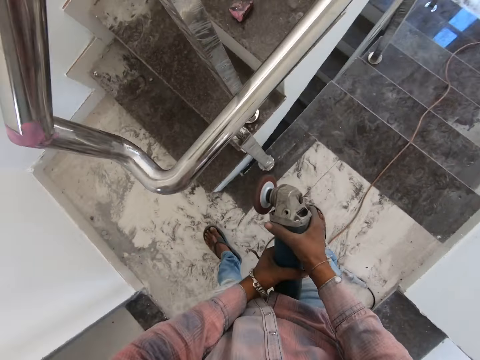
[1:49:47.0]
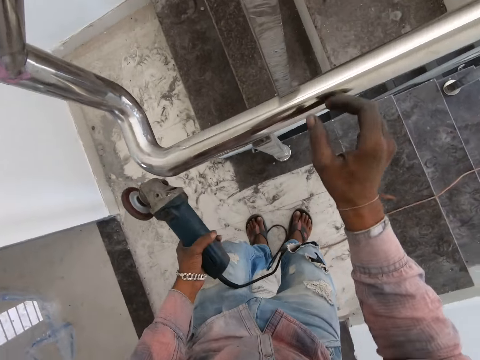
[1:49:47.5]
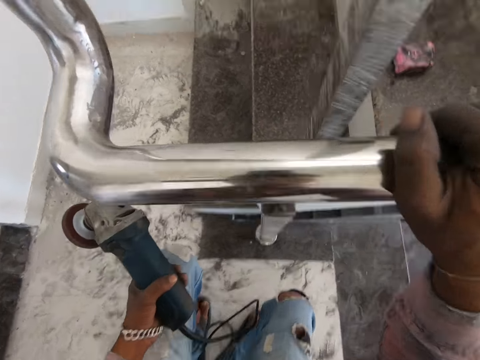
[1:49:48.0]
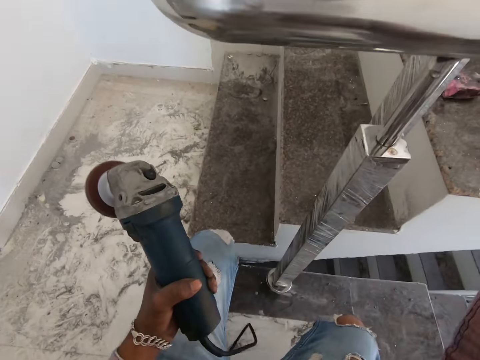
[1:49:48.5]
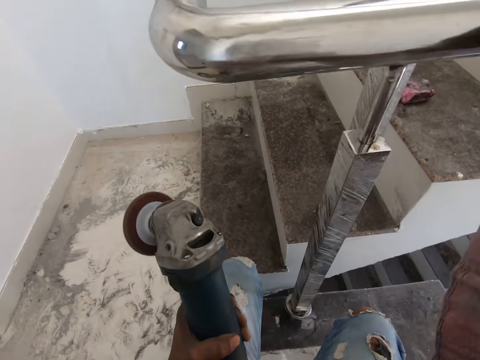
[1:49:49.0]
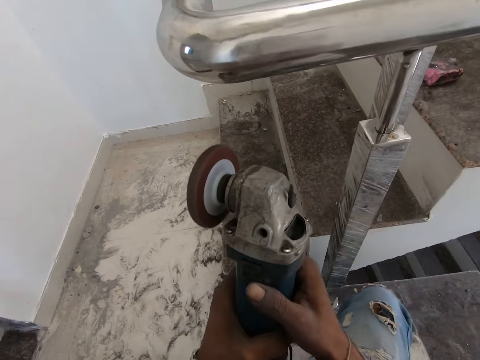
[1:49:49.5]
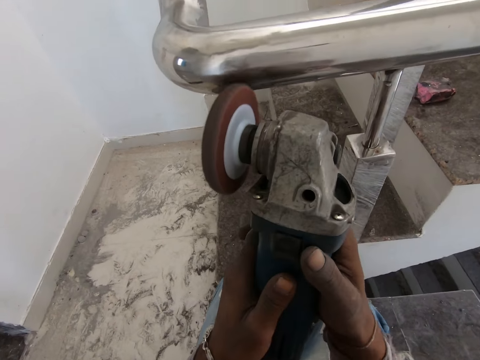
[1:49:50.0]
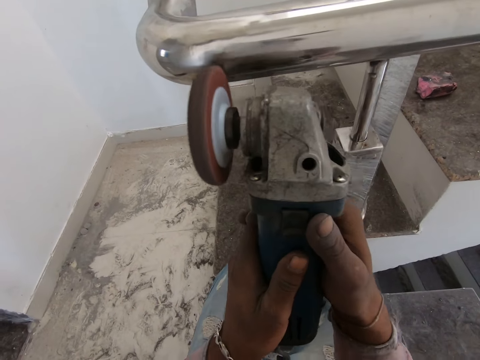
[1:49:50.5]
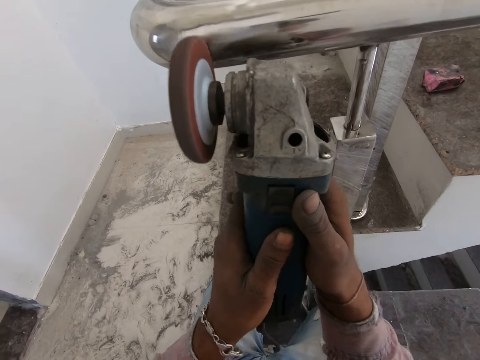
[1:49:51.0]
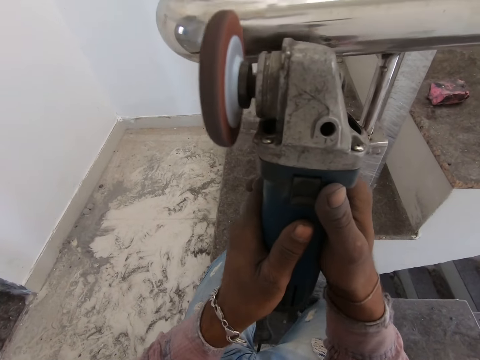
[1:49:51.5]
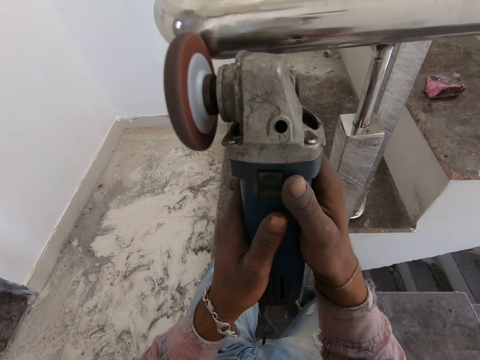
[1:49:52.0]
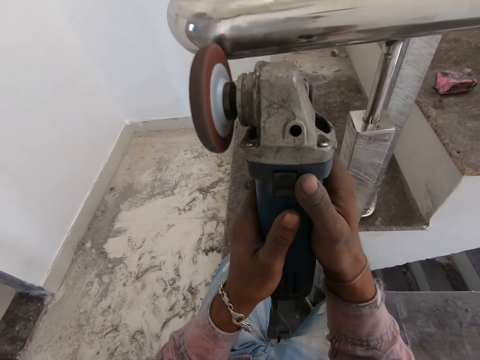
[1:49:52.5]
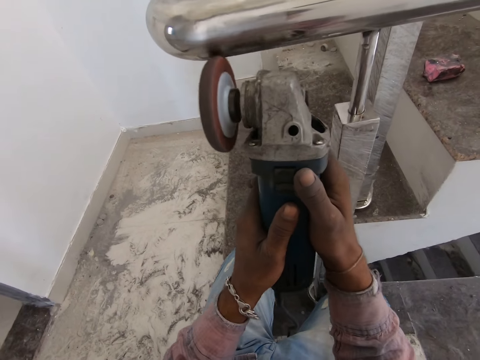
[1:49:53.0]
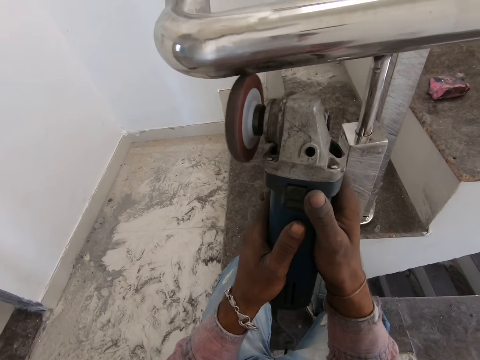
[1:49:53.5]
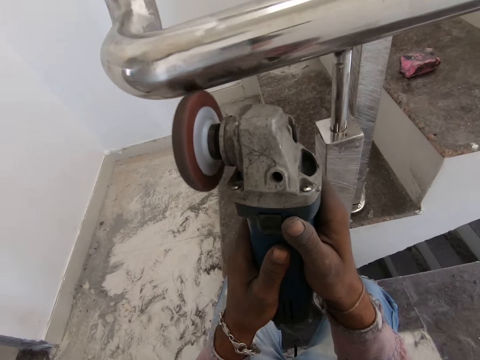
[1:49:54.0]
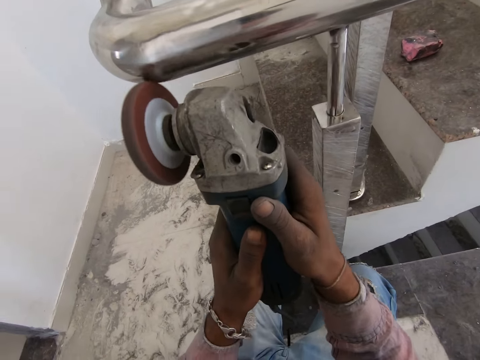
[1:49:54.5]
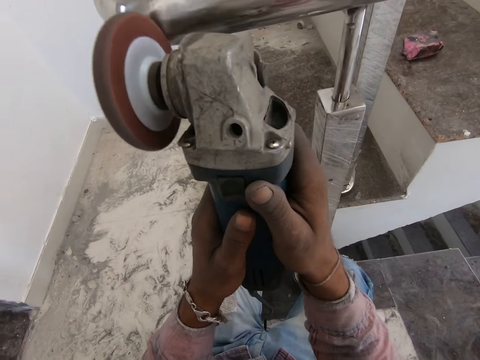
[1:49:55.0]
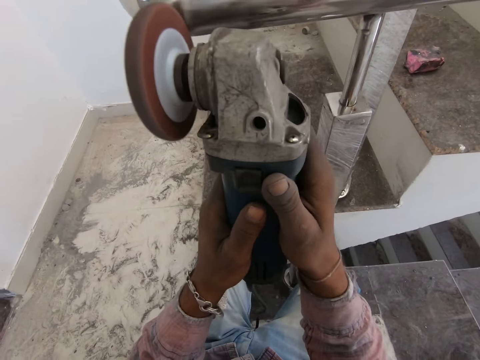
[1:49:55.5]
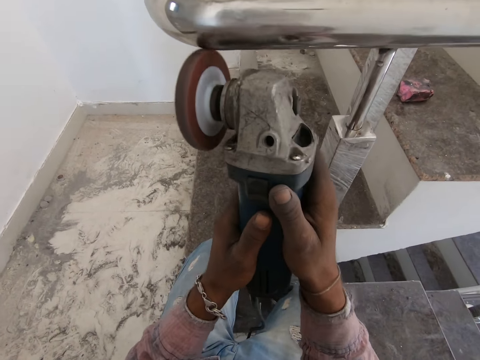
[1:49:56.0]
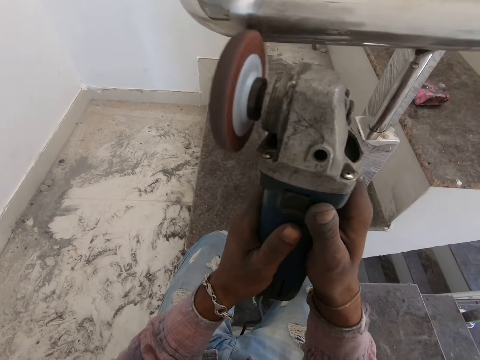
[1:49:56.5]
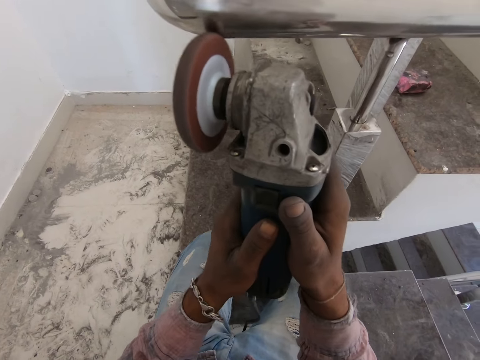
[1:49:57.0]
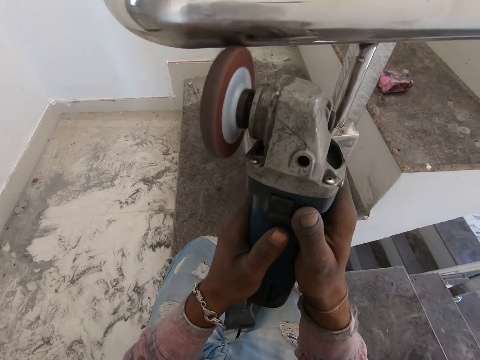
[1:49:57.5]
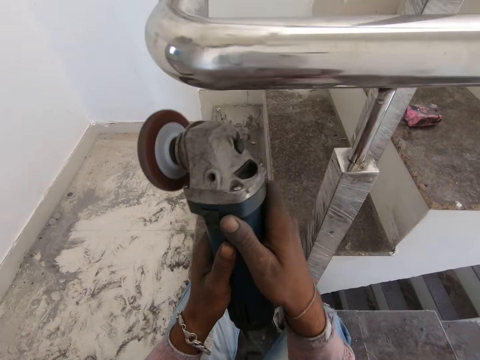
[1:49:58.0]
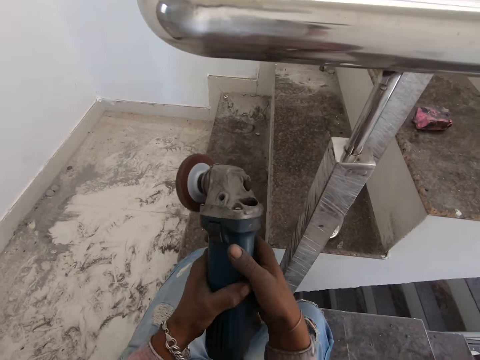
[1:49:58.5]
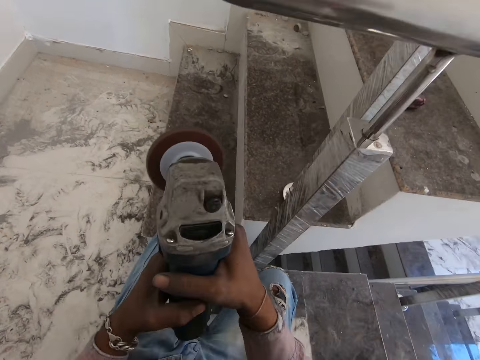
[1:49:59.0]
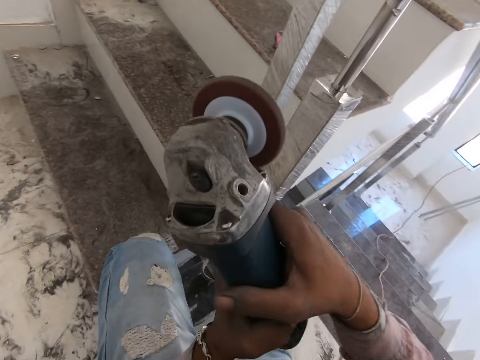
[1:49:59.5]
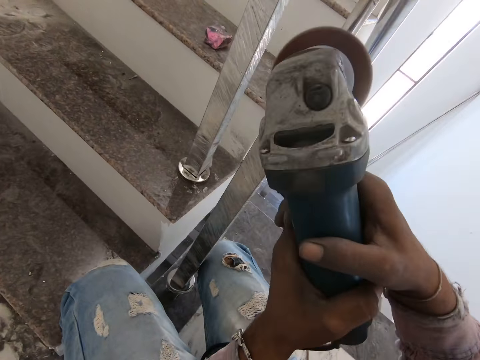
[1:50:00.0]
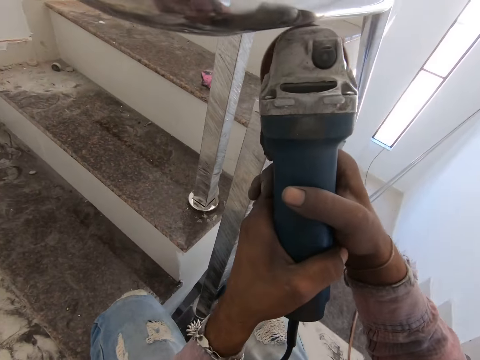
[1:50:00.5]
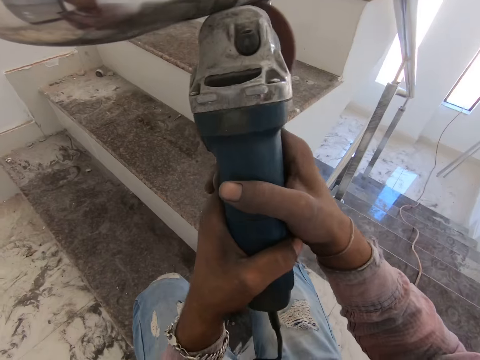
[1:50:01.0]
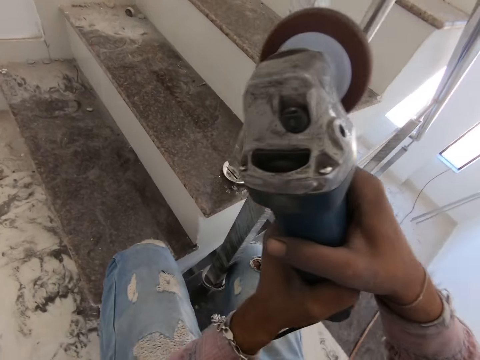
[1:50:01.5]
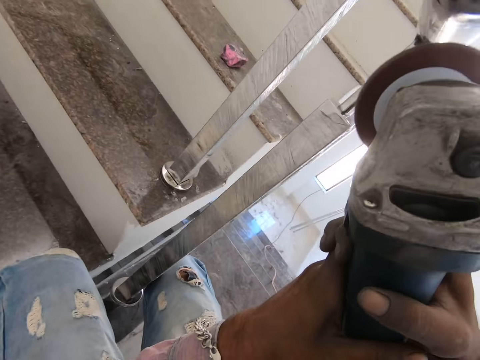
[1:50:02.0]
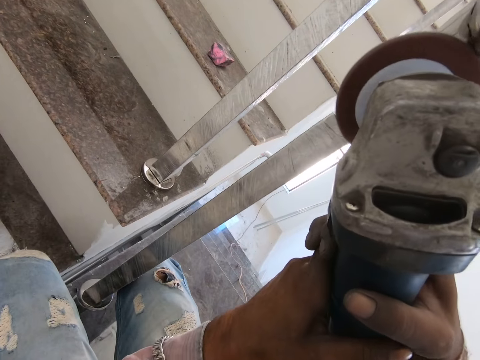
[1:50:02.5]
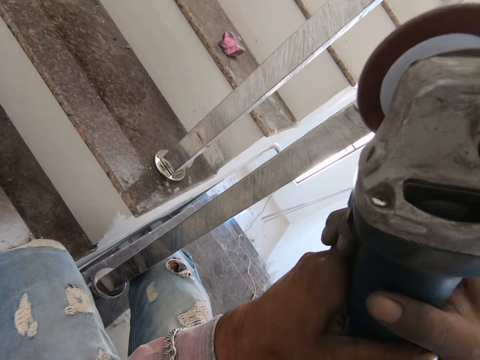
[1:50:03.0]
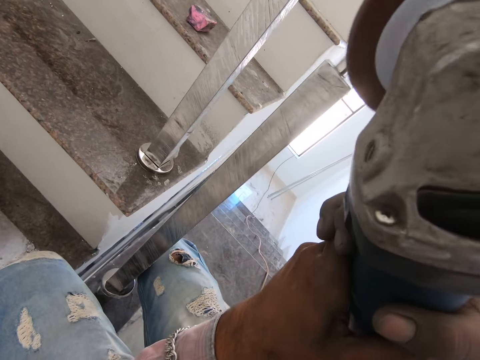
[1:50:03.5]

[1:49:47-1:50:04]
The camera wearer removes the angle grinder from the steel metal. They hold the steel metal with the right hand. They squat by the stair rail. They hold the angle grinder with both hands. They polish the steel metal using the angle grinder. They remove the angle grinder from the steel. They polish the steel with the angle grinder.

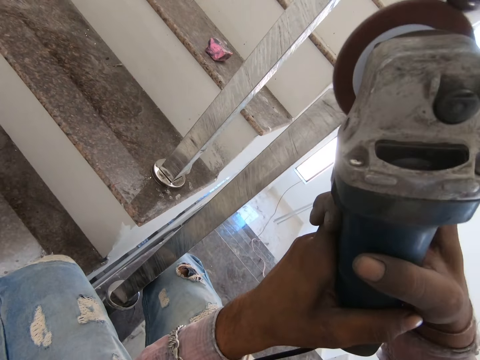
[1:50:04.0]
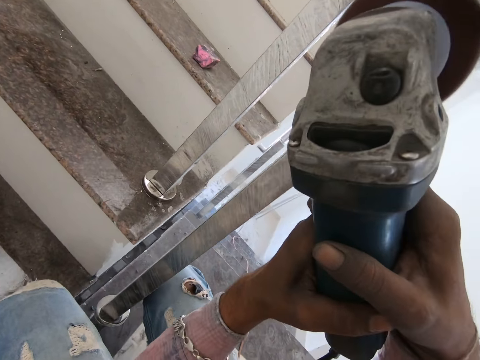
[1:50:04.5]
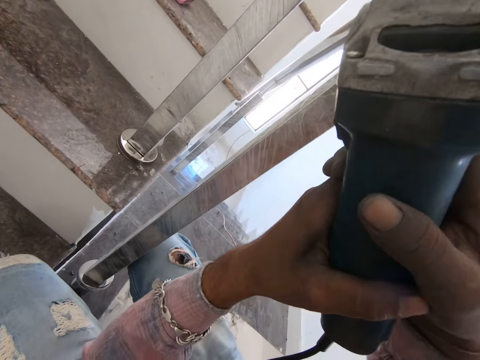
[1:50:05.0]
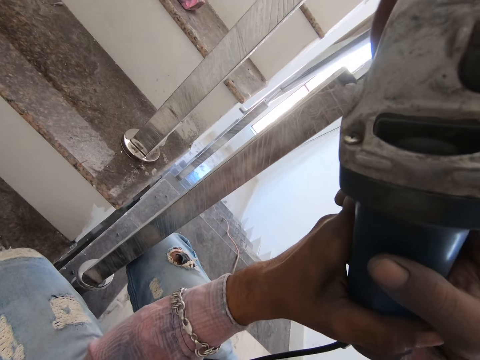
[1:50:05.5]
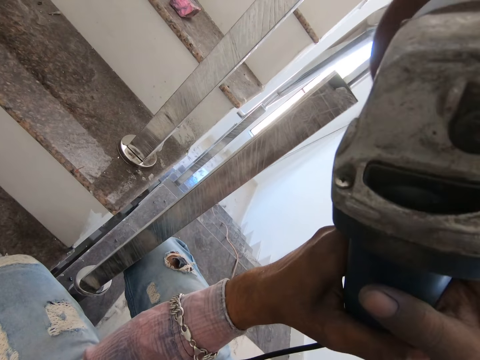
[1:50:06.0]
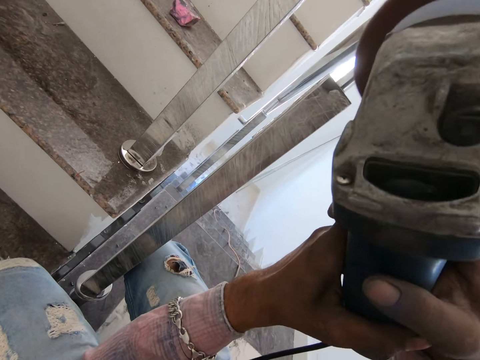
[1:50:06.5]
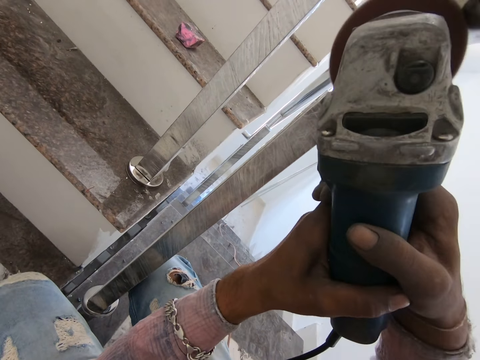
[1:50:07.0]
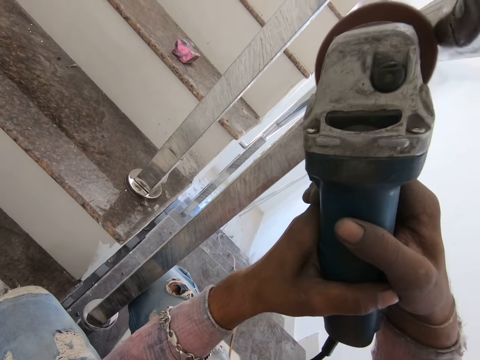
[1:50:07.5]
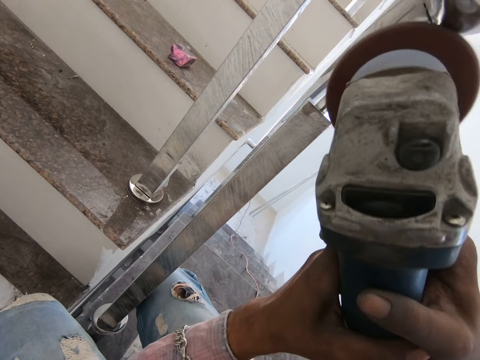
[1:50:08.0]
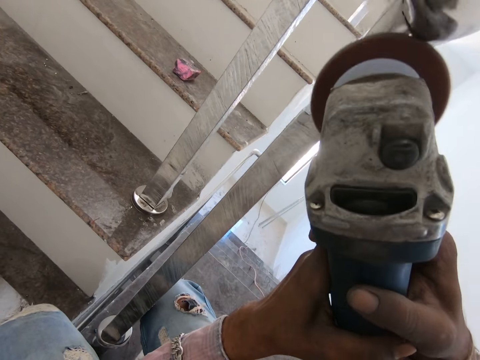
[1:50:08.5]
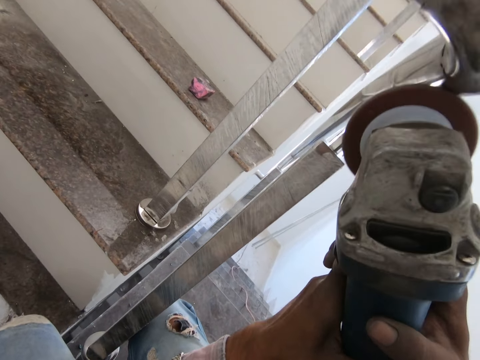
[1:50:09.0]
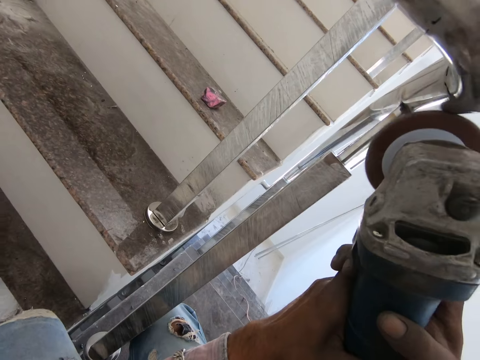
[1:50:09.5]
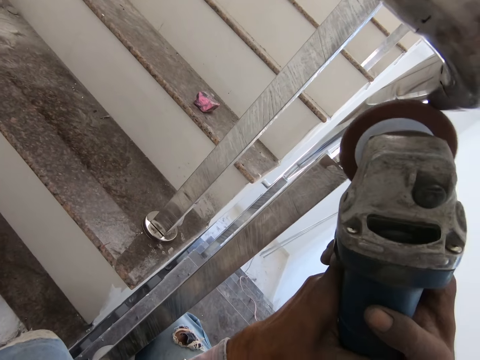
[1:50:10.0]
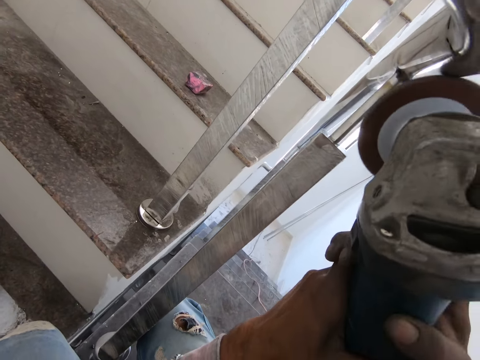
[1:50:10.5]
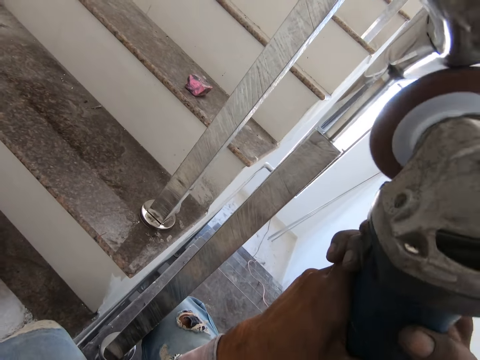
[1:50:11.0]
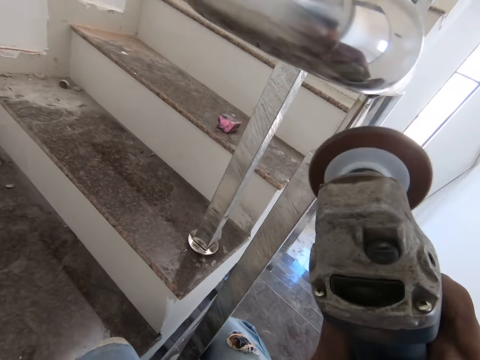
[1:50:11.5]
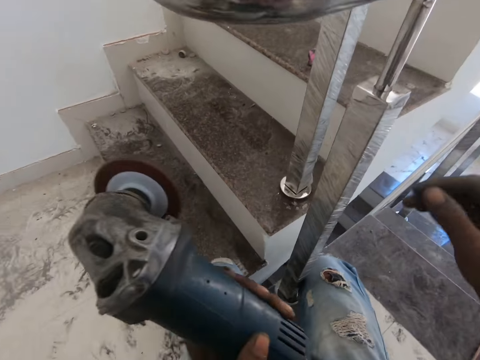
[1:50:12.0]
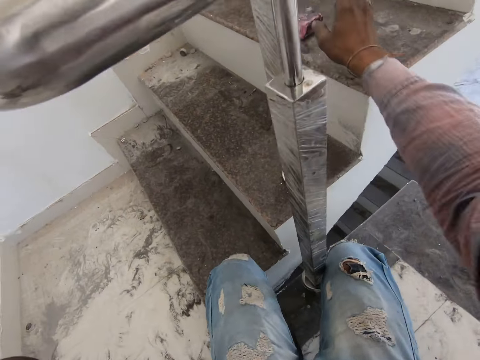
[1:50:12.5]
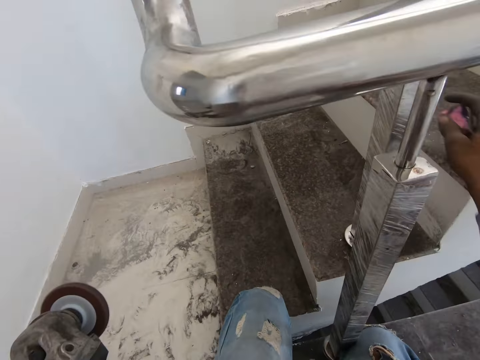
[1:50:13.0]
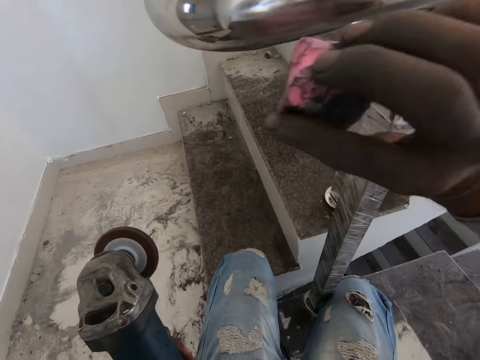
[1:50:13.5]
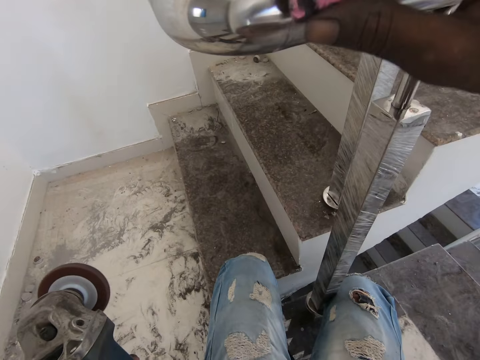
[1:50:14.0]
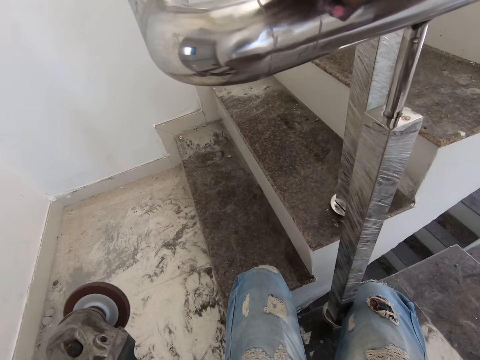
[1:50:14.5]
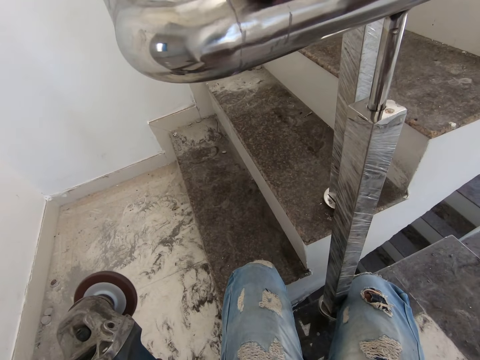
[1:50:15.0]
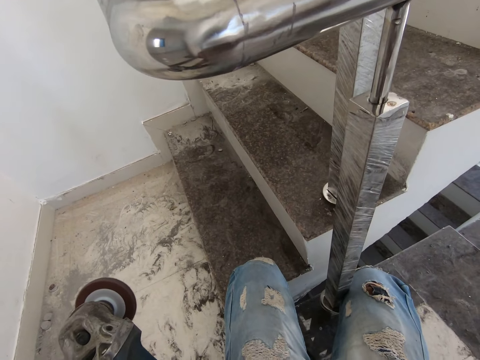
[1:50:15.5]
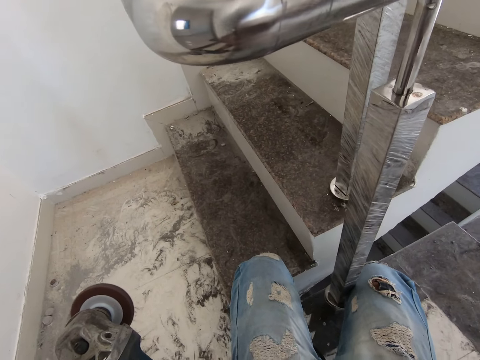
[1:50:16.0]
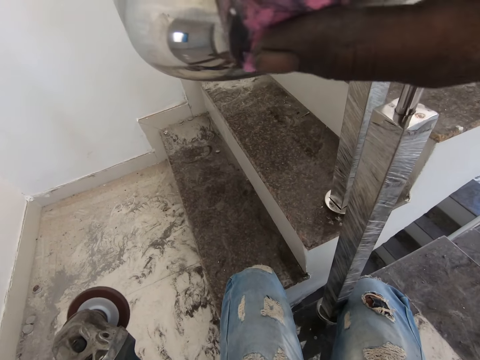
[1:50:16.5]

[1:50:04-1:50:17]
The camera wearer removes the angle grinder from the steel. They pick up the polishing compound or a sponge. They apply the polishing compound to the steel.
